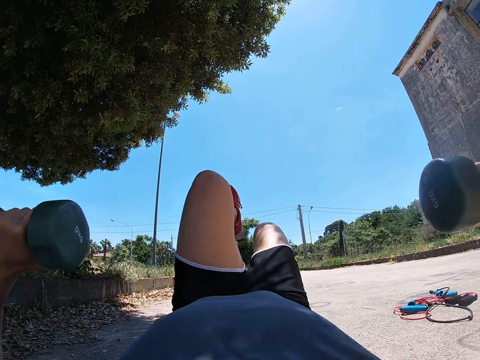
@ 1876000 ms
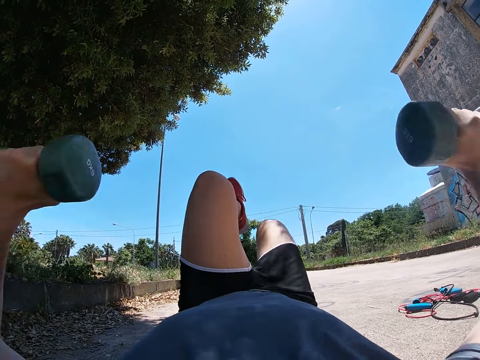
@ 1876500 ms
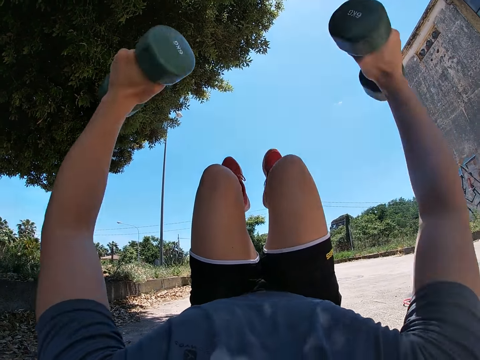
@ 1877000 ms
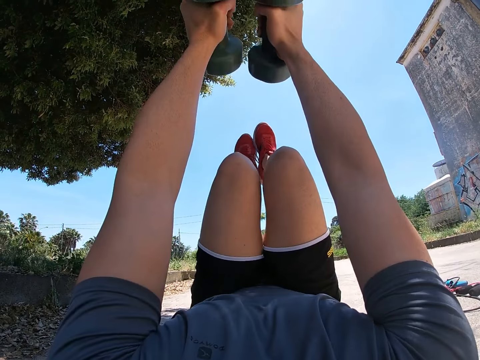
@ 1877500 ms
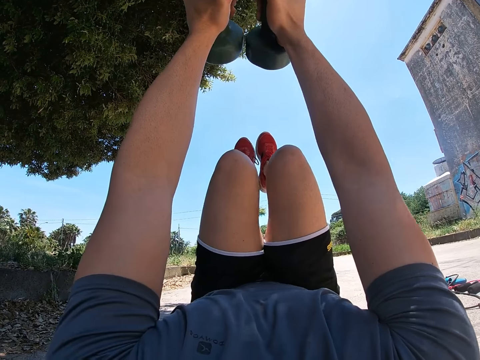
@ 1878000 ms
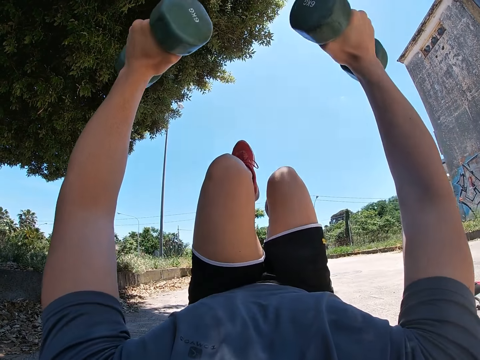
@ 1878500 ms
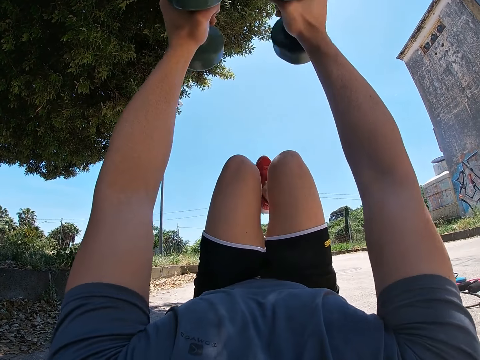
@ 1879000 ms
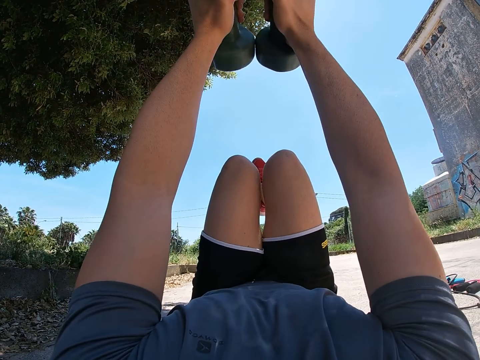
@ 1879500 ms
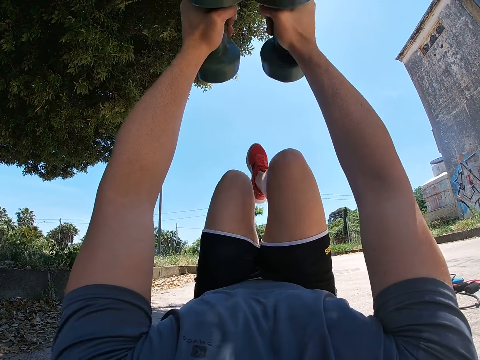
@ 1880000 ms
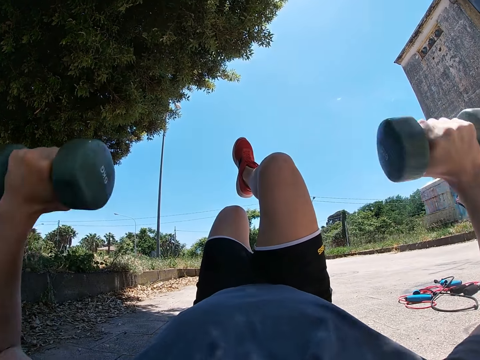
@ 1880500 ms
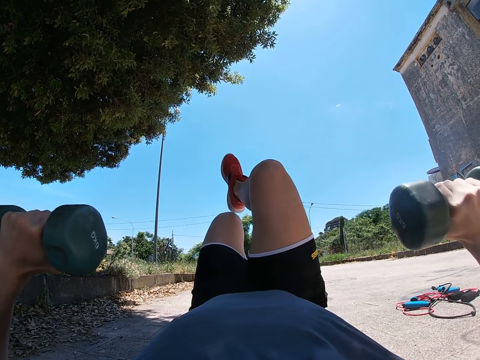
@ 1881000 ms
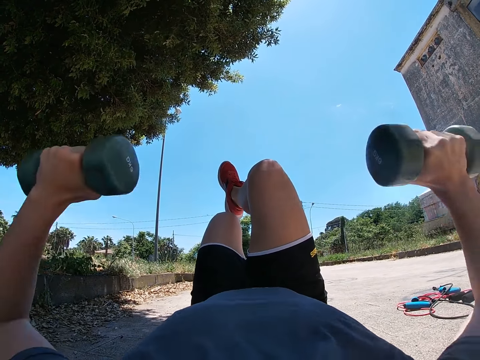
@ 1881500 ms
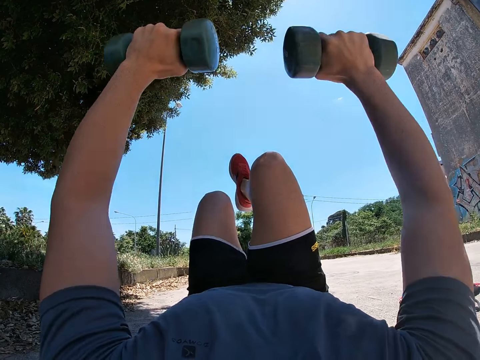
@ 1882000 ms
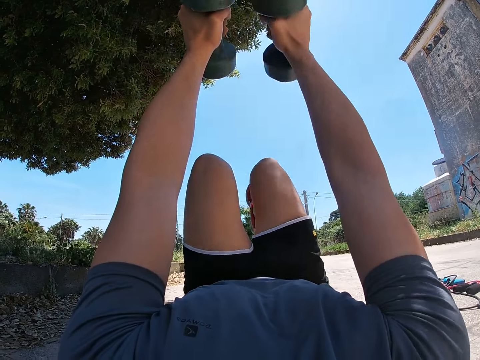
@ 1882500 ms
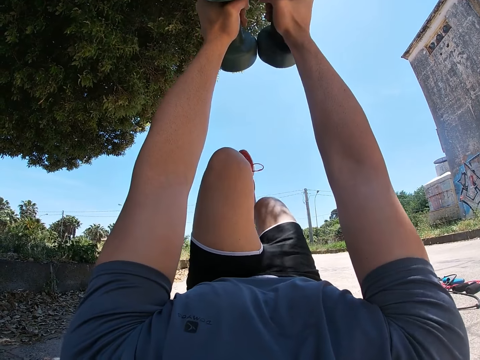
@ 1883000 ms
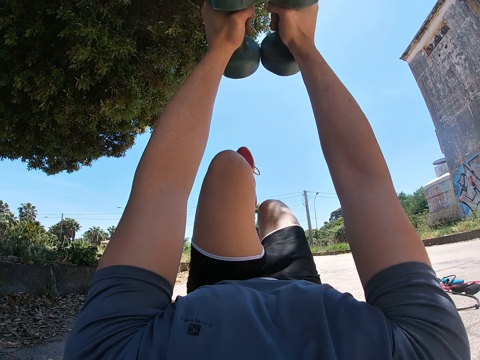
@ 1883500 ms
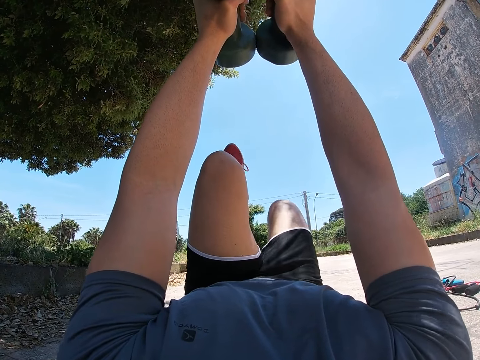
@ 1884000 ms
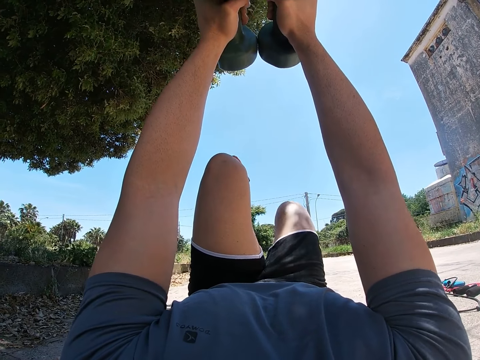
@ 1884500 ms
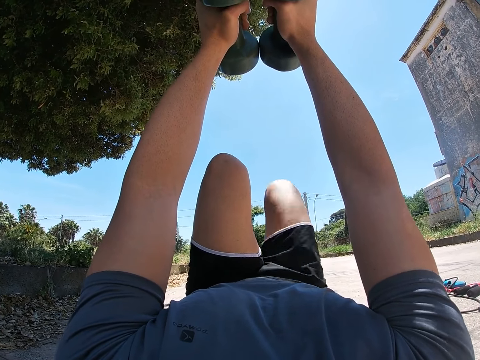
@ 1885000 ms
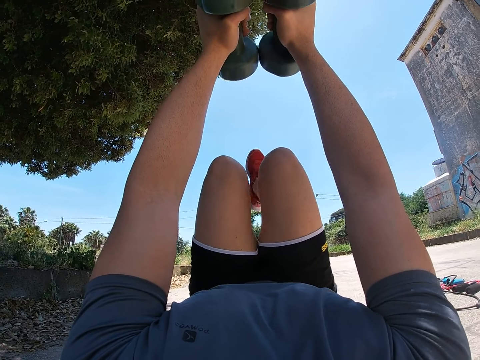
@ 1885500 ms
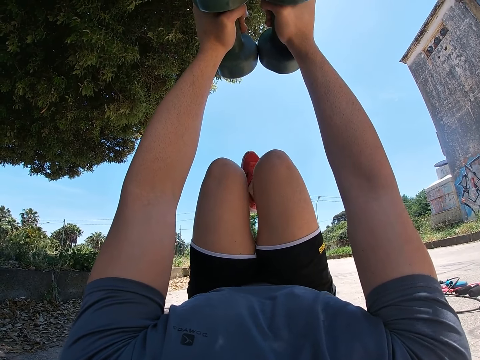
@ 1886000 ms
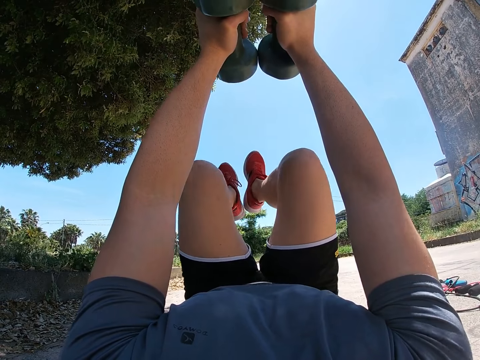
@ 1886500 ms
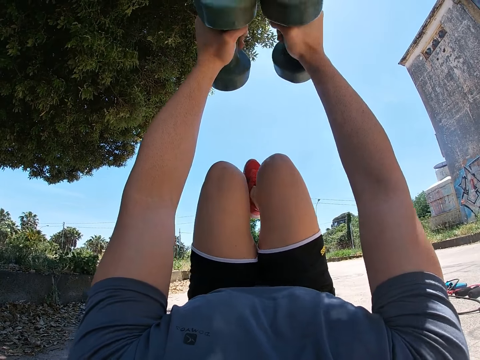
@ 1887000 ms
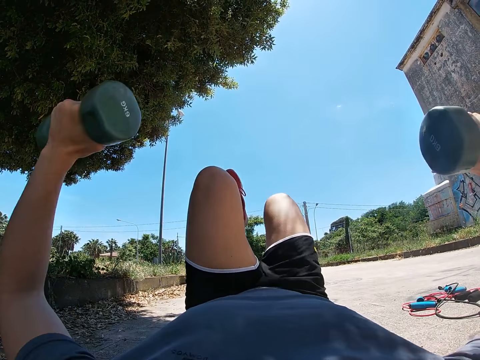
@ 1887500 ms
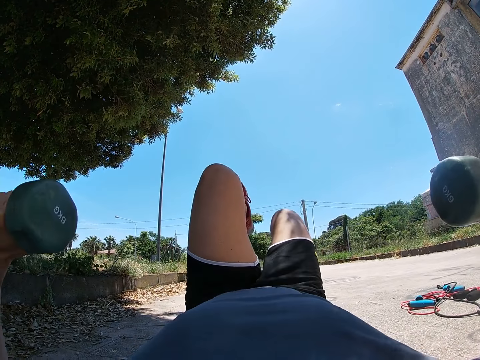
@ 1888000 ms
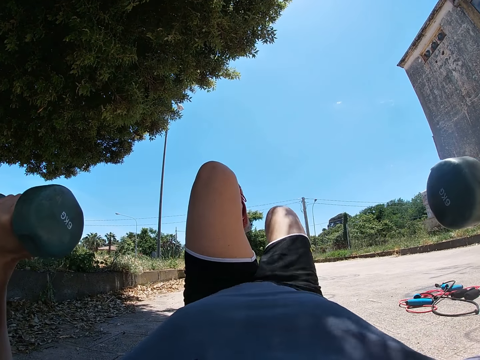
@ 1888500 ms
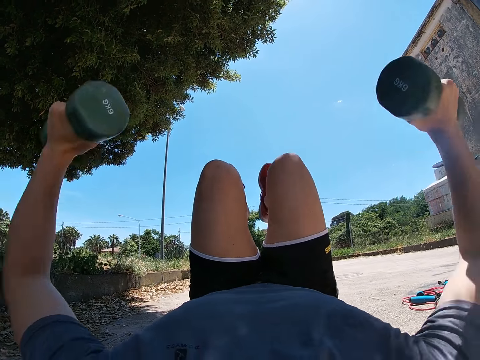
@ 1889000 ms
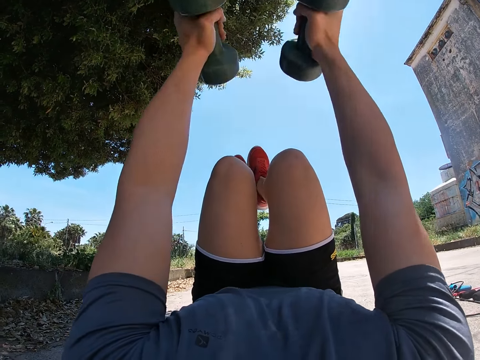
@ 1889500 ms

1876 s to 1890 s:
The camera wearer raises the dumbbells with the right leg. They lower the dumbbells down with the left leg. They raise the dumbbells with the left leg. They lower the right leg. They raise the right leg. They lower the dumbbells down with the right leg.

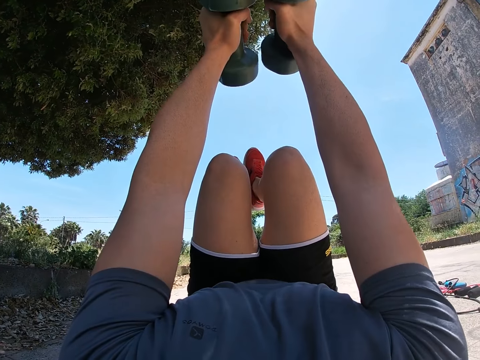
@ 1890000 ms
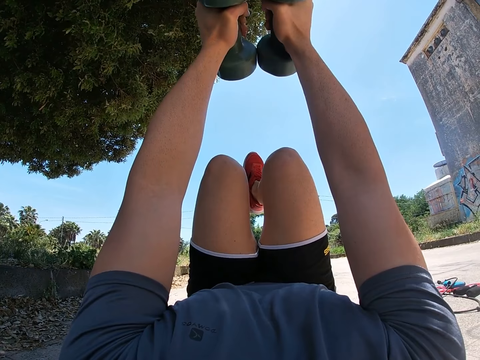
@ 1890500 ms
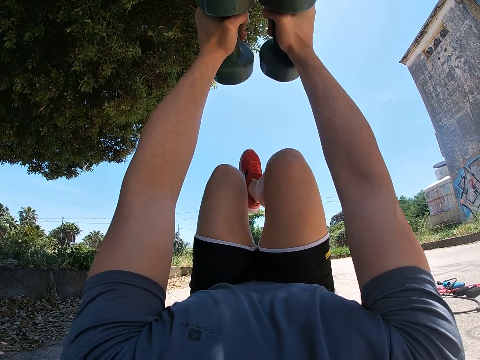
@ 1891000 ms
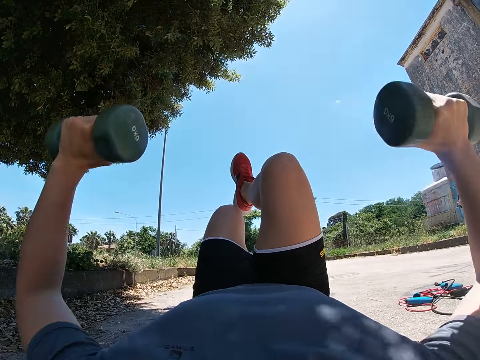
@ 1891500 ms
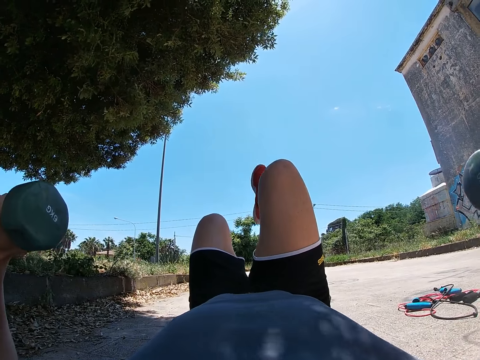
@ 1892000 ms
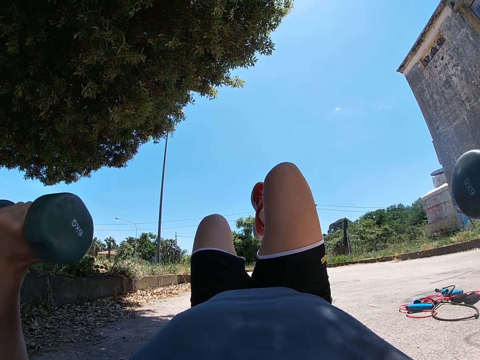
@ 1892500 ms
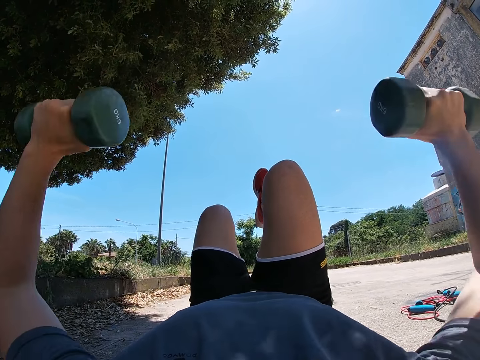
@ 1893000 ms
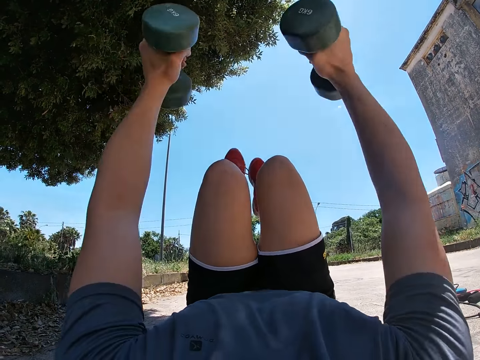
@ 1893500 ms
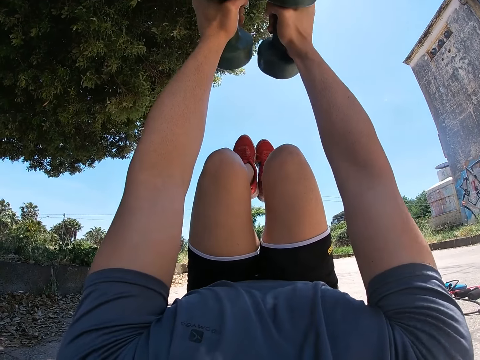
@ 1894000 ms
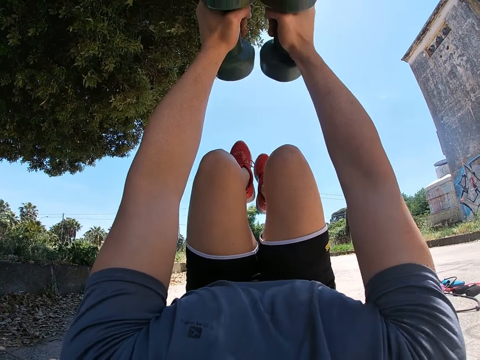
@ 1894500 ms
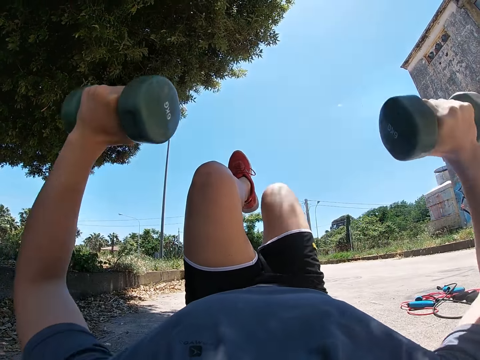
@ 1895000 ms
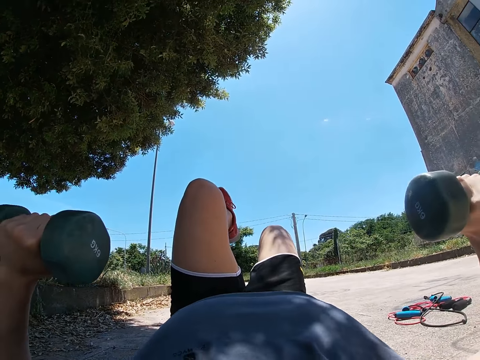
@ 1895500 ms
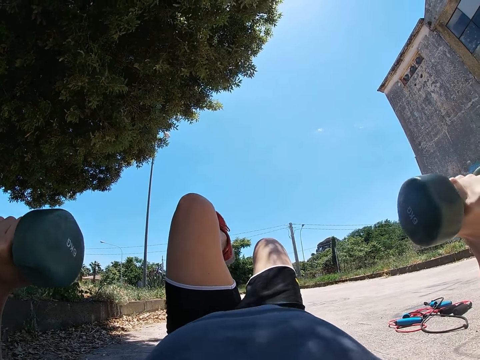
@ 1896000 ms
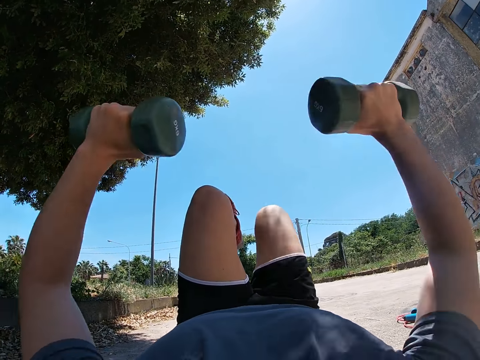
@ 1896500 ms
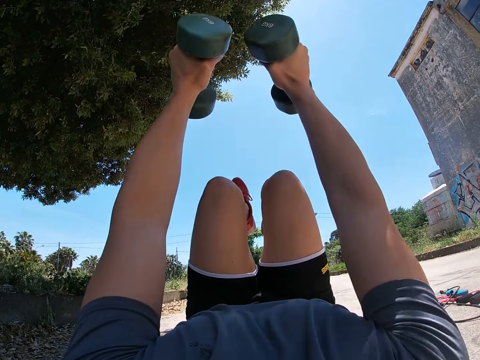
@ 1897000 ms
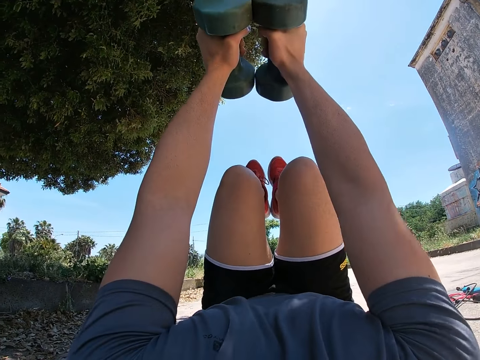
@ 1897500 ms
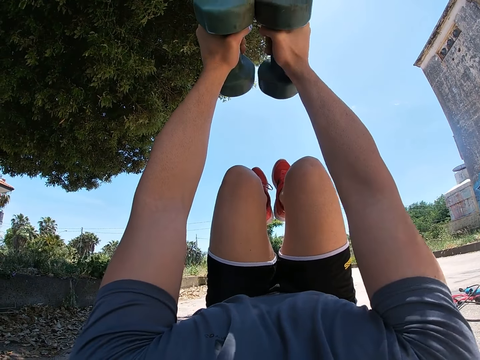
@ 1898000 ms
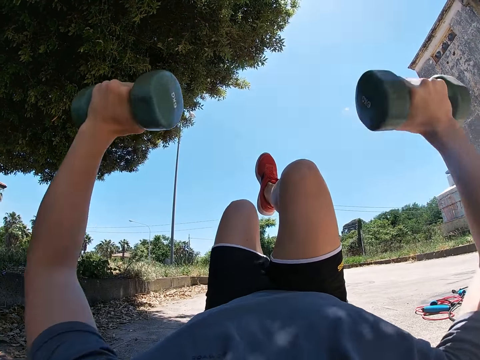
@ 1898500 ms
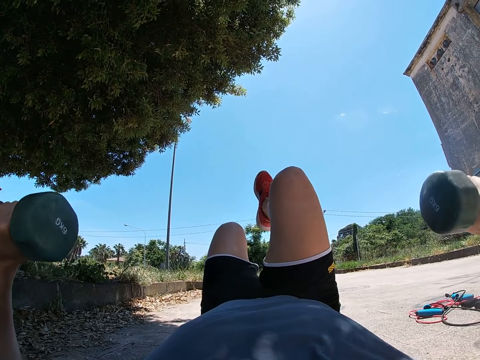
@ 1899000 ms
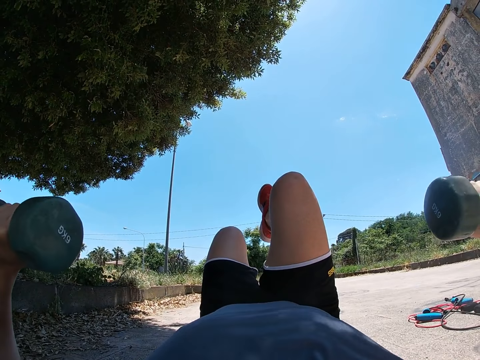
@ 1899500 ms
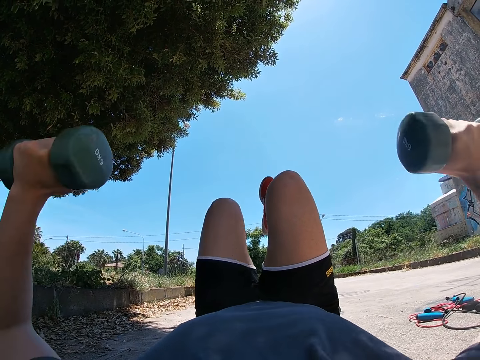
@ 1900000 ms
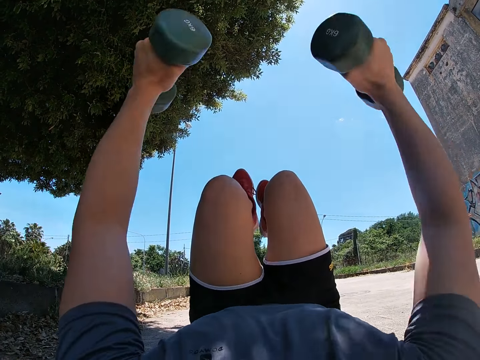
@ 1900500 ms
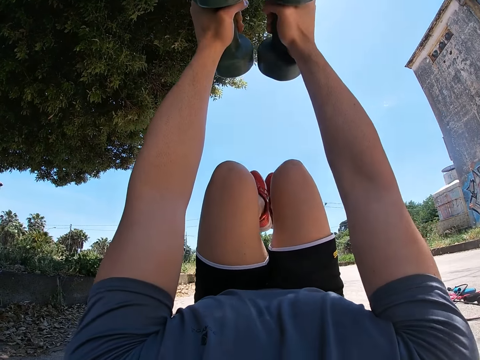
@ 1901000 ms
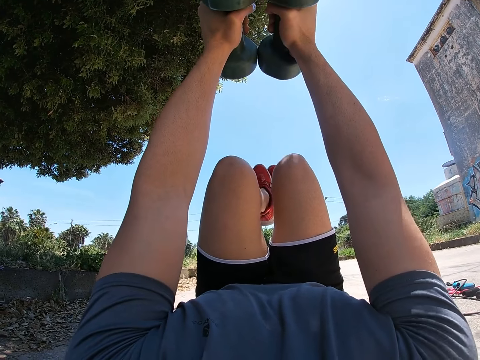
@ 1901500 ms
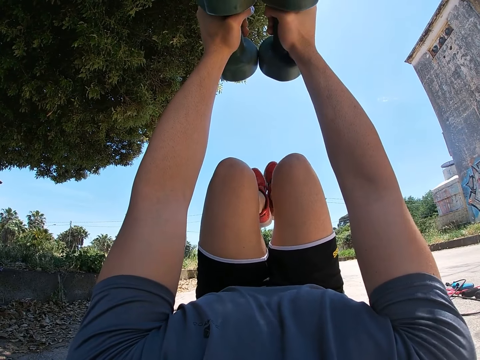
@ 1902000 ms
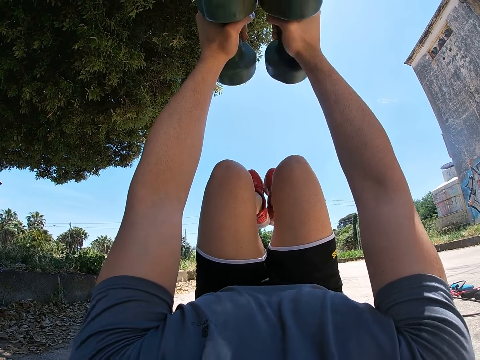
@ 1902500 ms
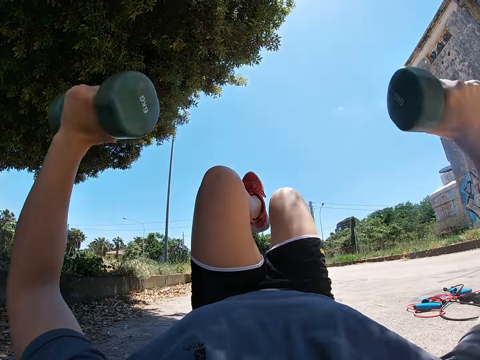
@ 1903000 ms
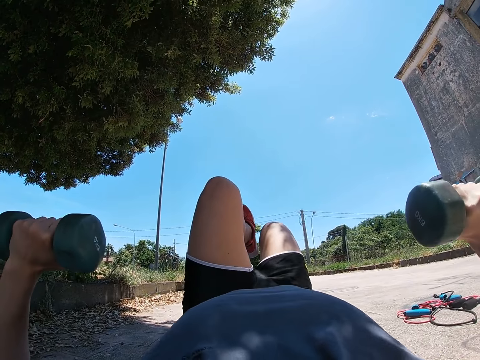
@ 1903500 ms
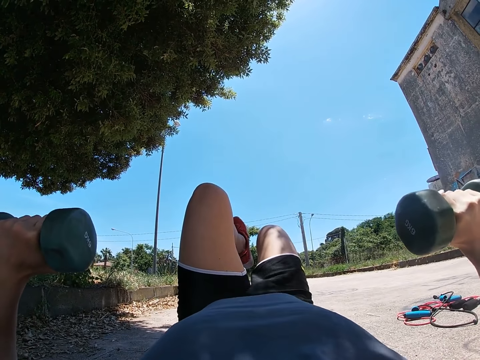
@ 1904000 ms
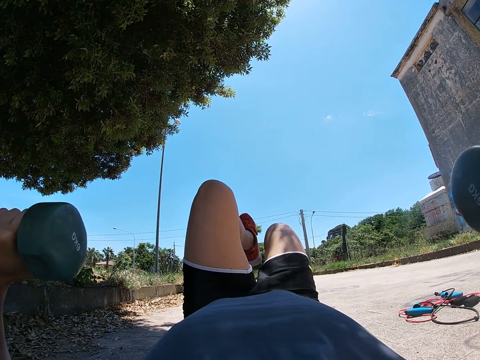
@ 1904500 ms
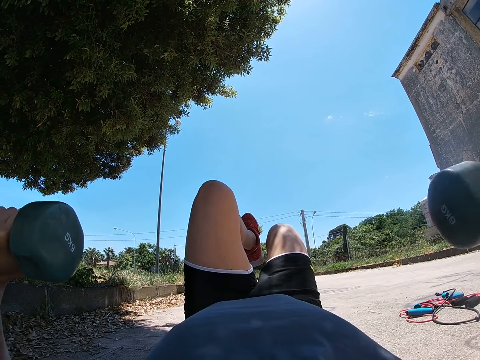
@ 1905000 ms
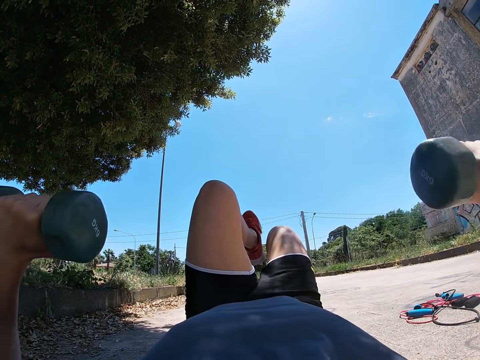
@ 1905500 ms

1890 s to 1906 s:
The camera wearer raises the dumbbells with the right leg. They lower the dumbbells down with the left leg. They raise the dumbbells with the left leg. They lower the dumbbells down with the right leg. They raise the dumbbells with the right leg. They lower the dumbbells down with the left leg. They raise the dumbbells with the left leg. They lower the dumbbells down with the right leg.
